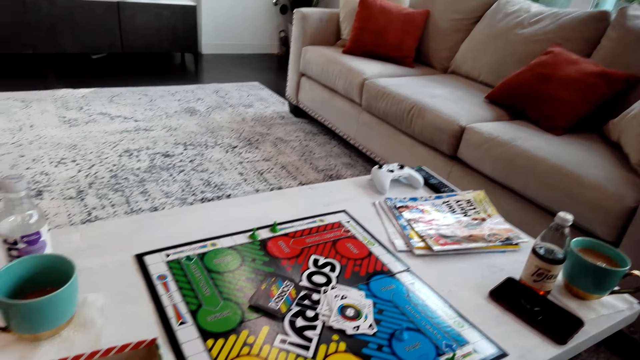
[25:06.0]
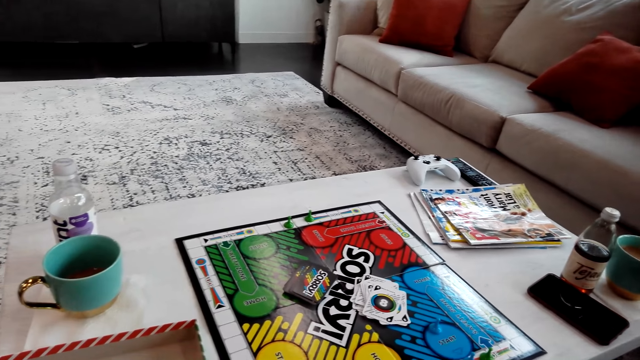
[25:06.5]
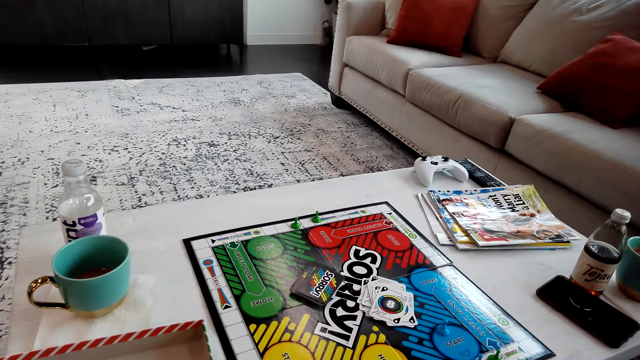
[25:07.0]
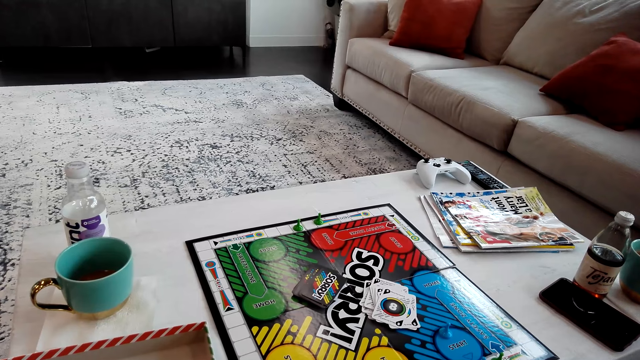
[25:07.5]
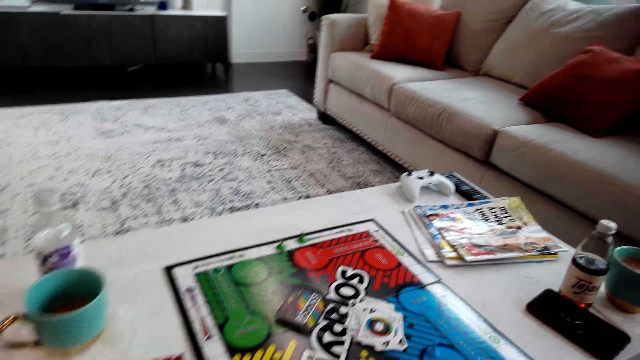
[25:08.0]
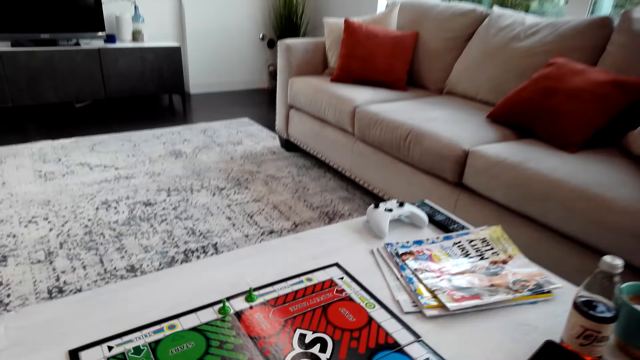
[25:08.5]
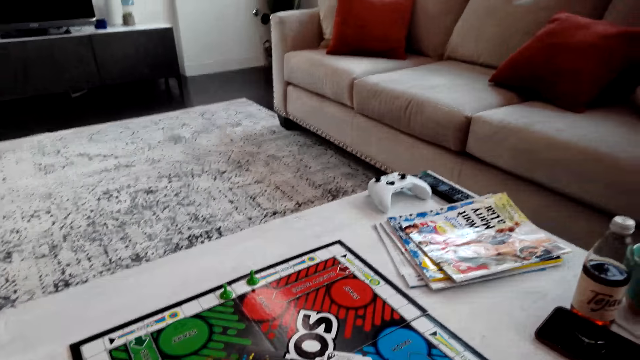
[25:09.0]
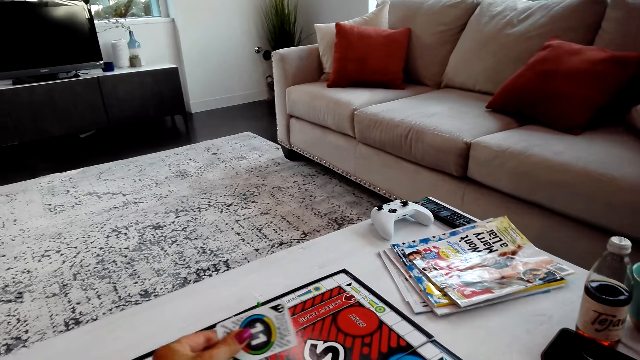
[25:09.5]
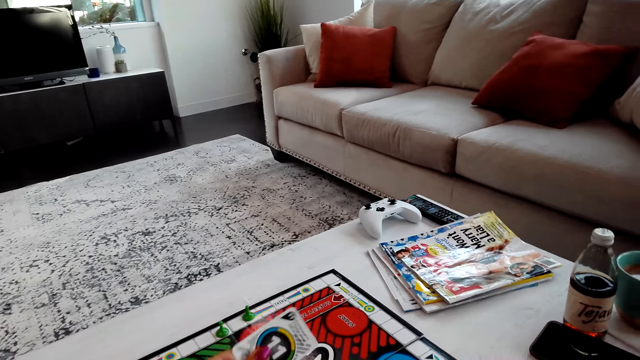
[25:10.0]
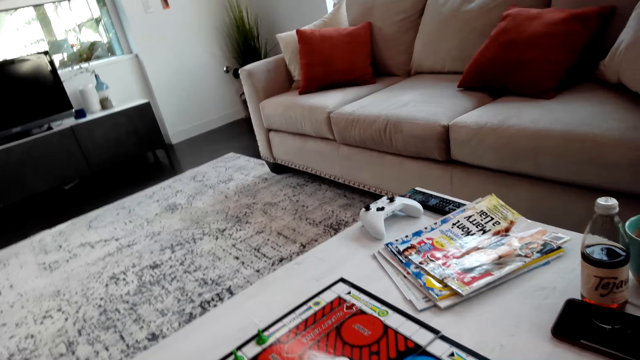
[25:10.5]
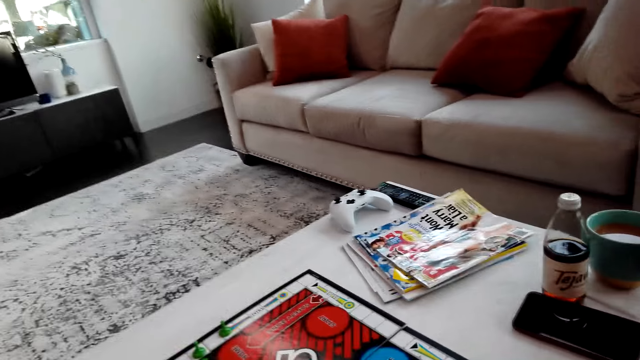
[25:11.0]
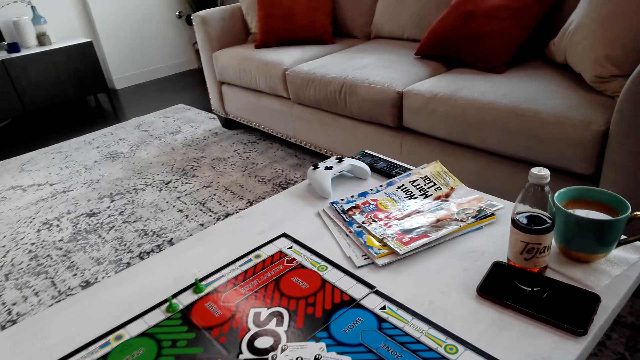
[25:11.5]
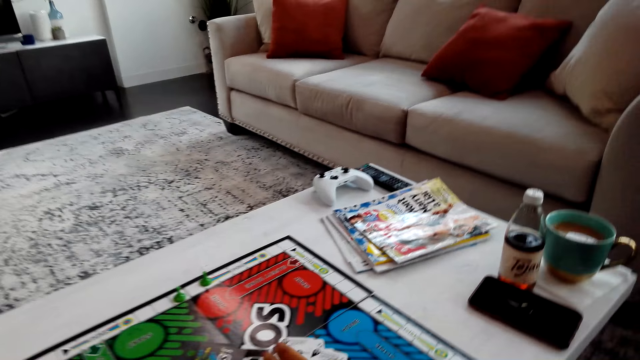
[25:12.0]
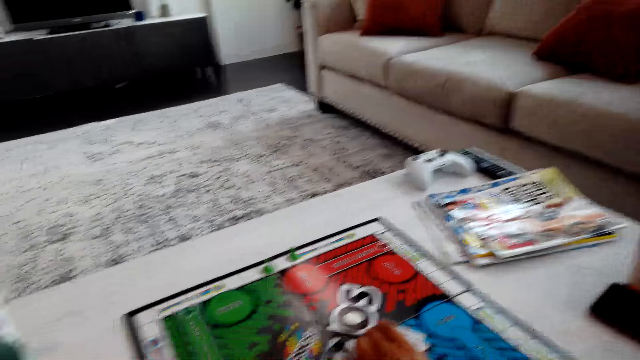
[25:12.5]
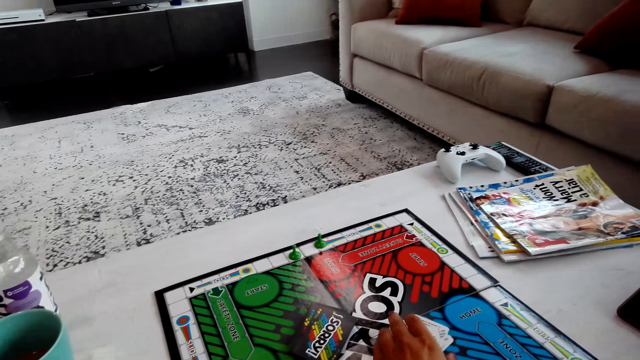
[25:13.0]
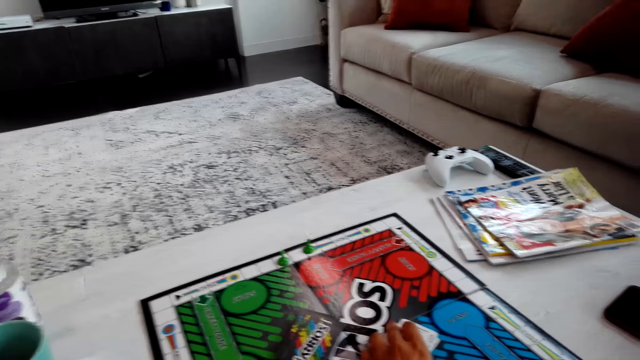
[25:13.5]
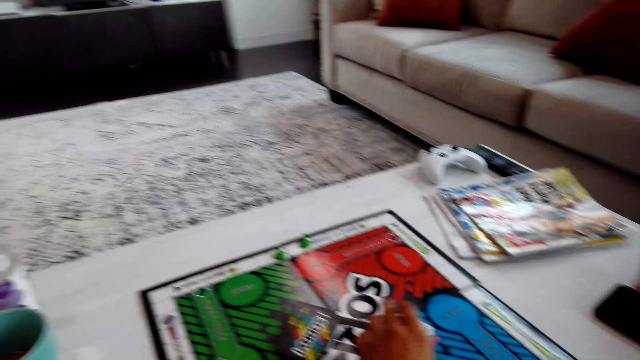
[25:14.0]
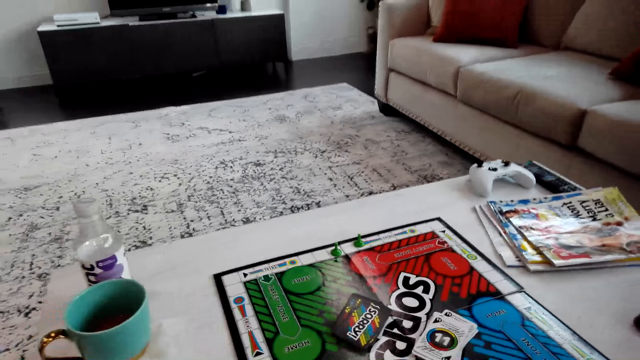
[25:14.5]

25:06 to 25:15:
The camera wearer picks a sorry game card.

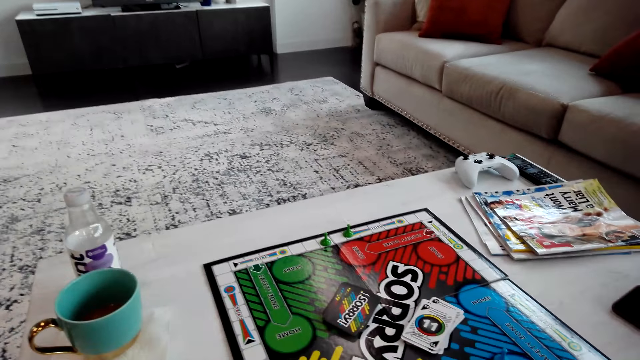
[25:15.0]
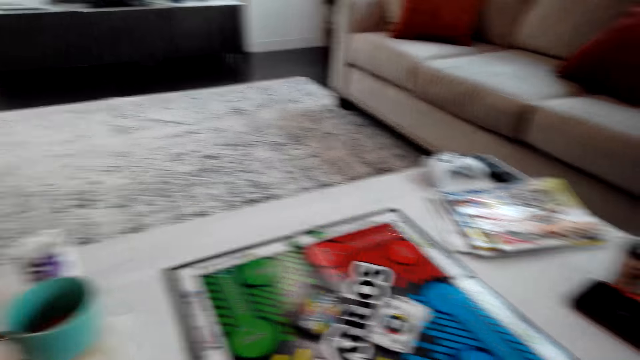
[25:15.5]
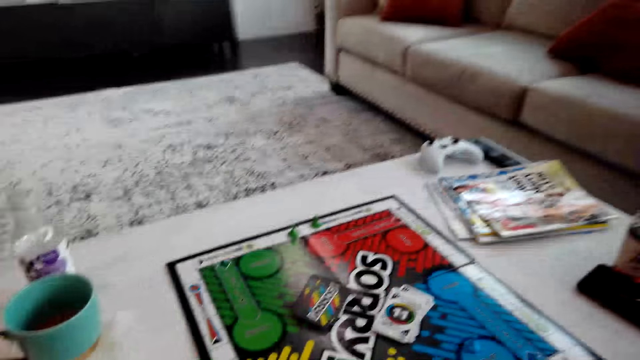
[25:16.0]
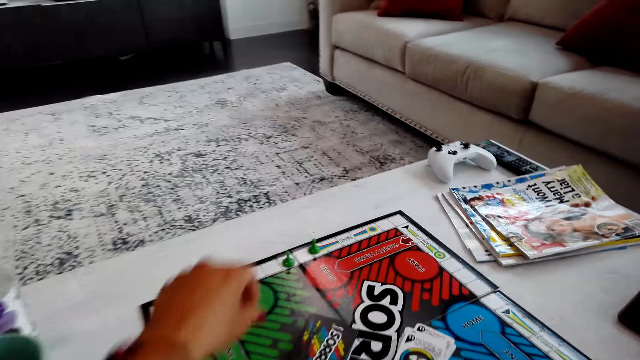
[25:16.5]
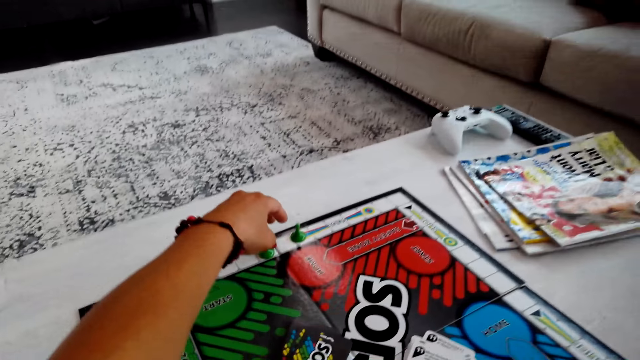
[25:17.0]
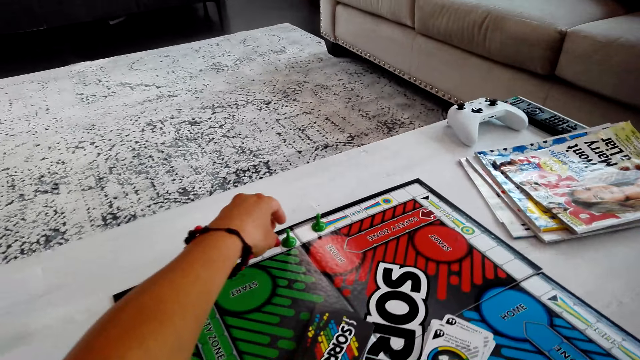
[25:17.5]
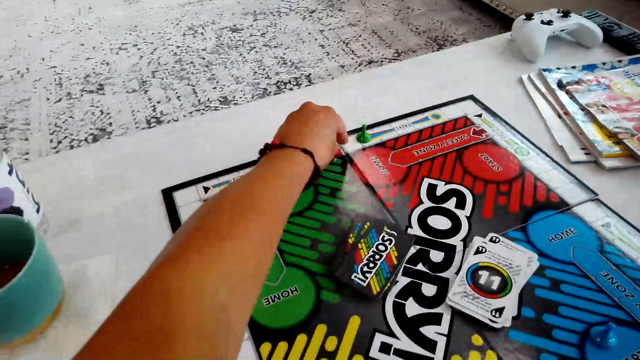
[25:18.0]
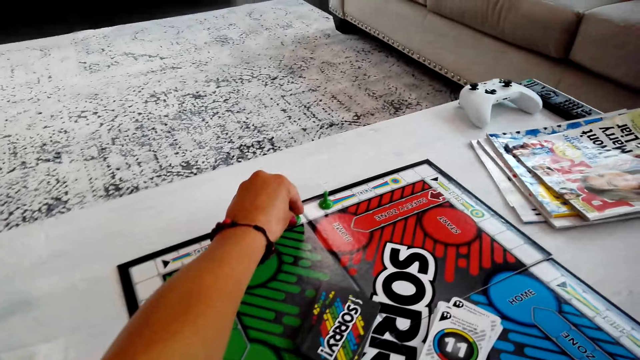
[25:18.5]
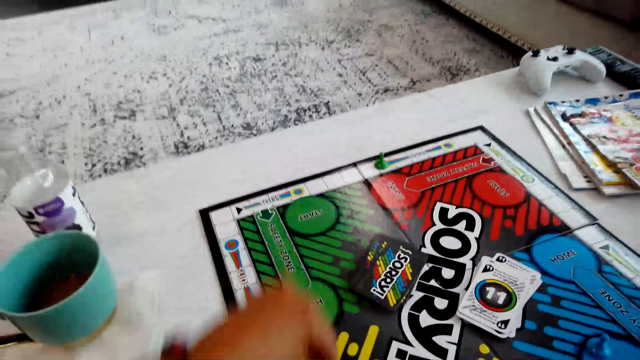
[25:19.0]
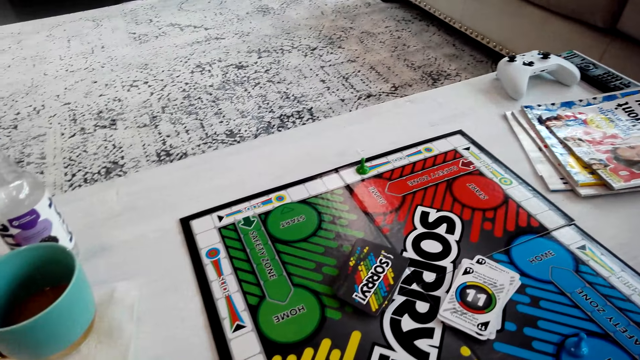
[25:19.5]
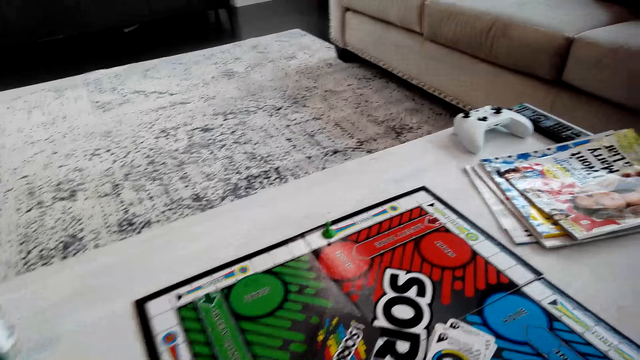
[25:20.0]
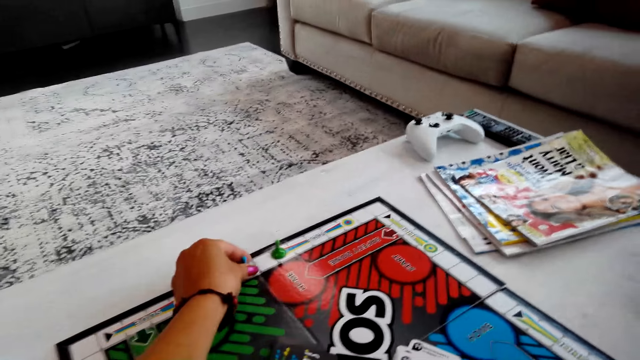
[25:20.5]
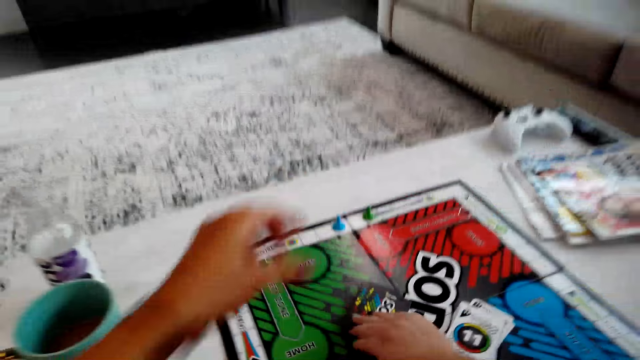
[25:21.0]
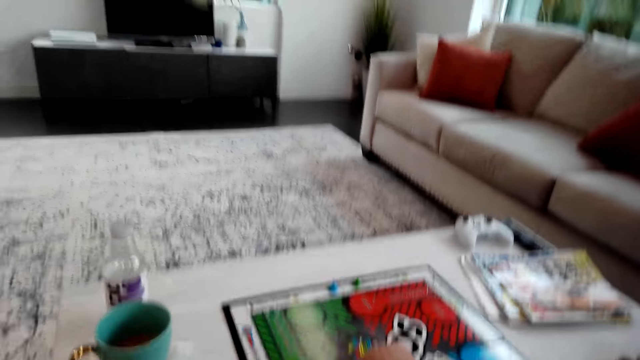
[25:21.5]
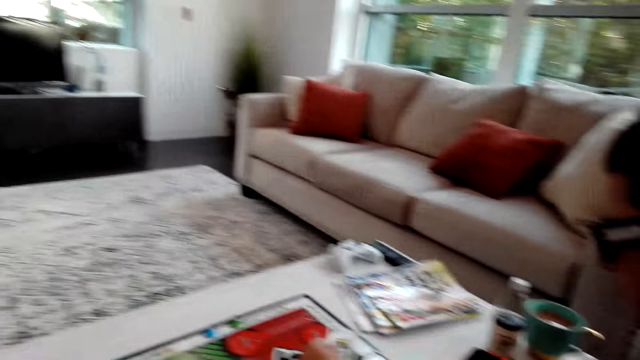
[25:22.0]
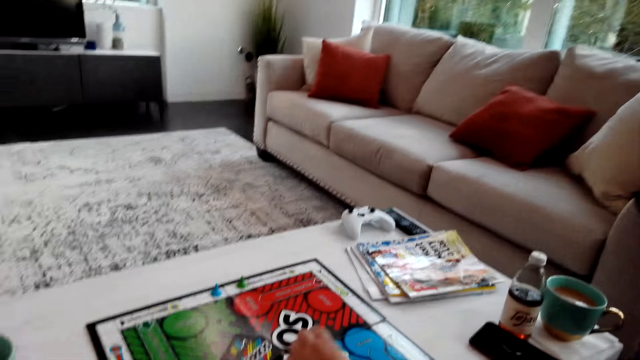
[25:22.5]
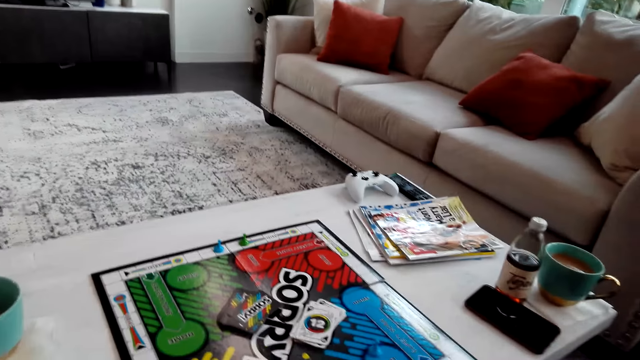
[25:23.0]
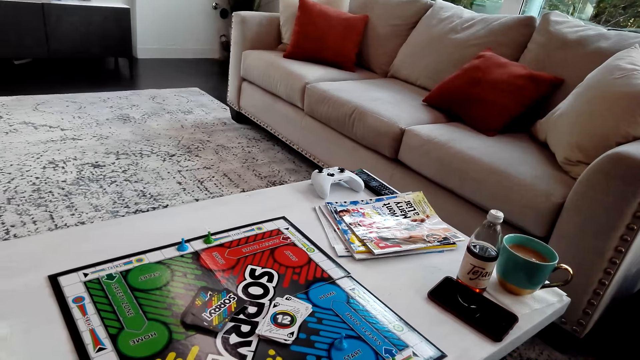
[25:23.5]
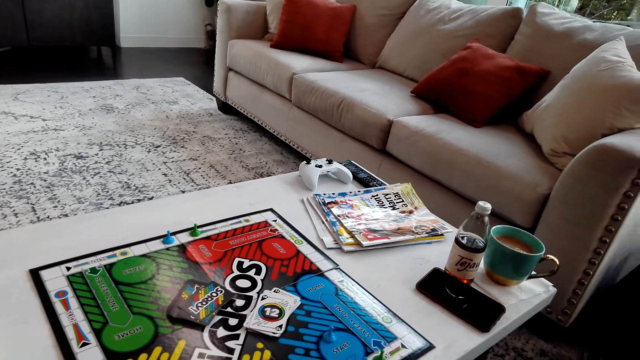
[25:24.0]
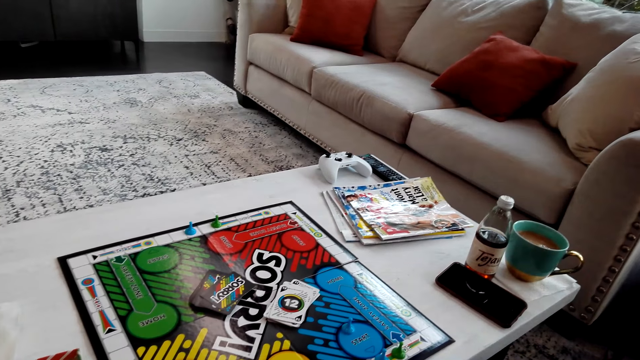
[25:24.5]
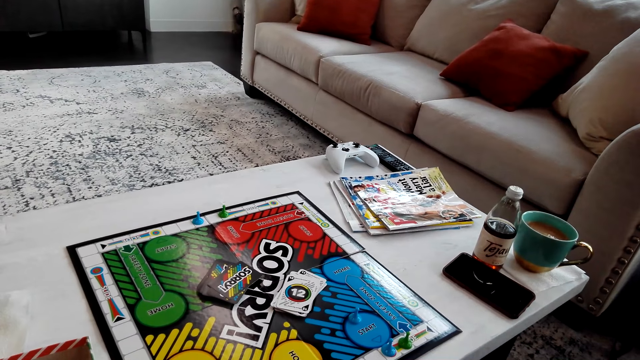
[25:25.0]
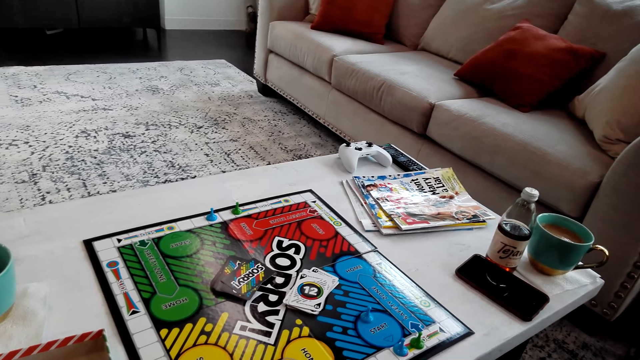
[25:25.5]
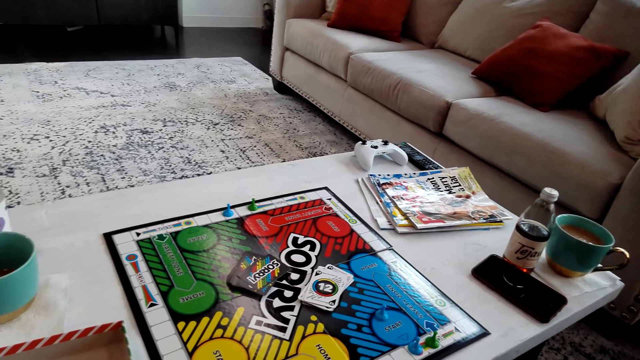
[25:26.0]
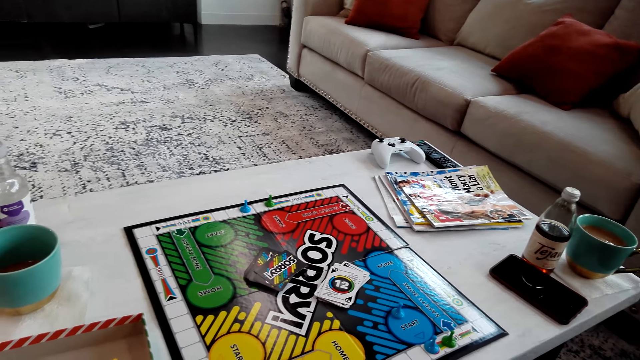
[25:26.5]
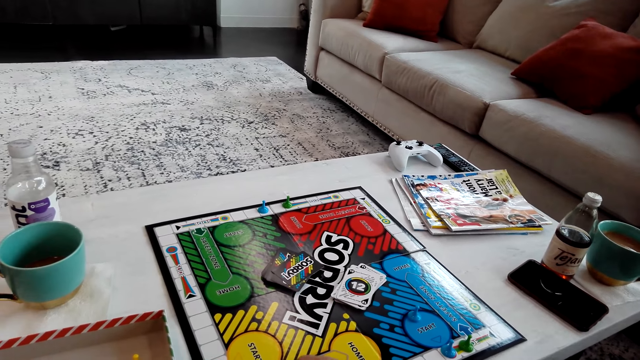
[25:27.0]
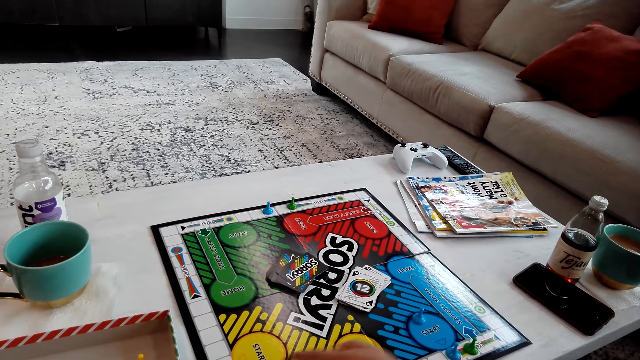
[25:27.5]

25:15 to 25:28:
The camera wearer picks up sorry game pieces. They put another sorry game piece on the board. A person picks up a sorry game card.
